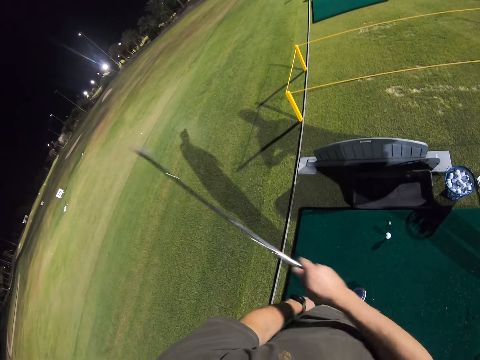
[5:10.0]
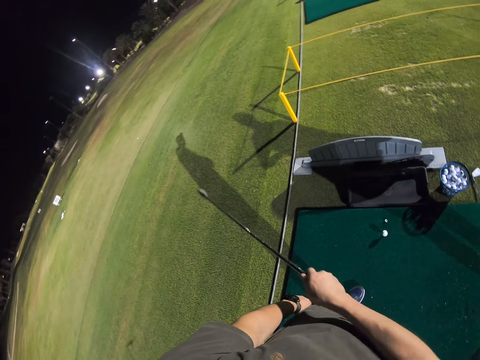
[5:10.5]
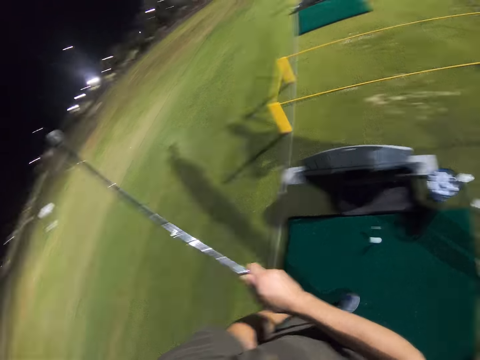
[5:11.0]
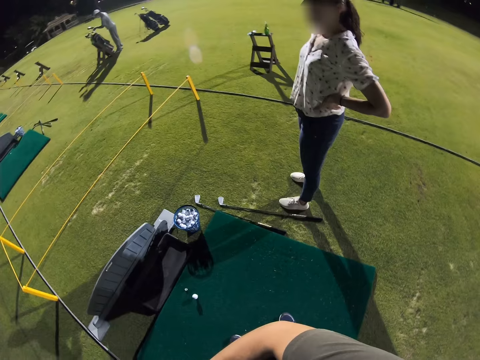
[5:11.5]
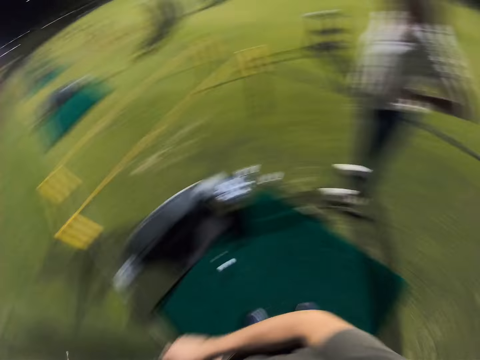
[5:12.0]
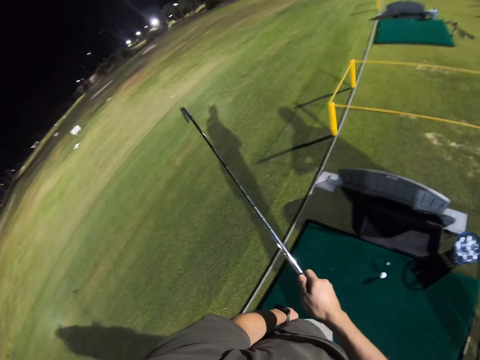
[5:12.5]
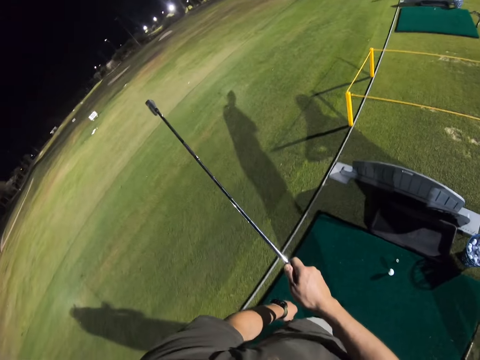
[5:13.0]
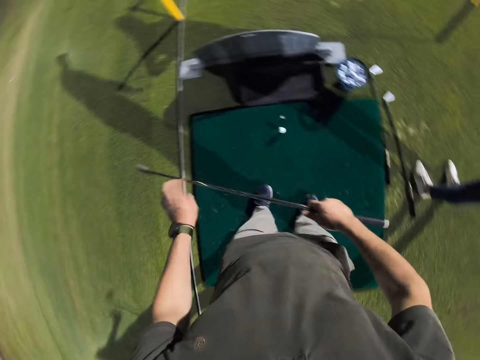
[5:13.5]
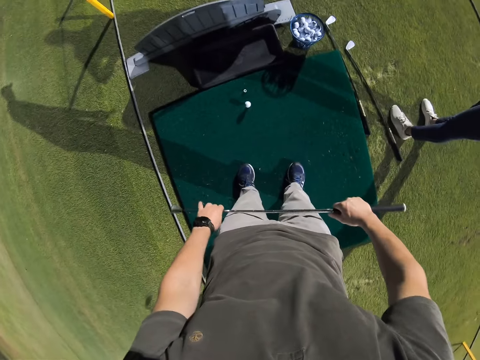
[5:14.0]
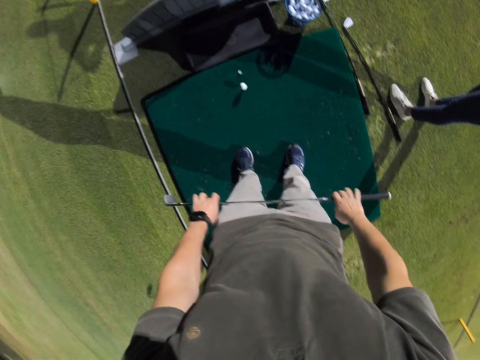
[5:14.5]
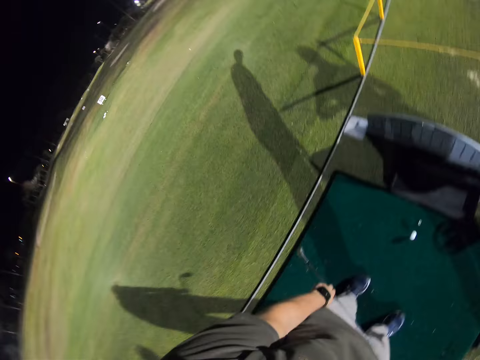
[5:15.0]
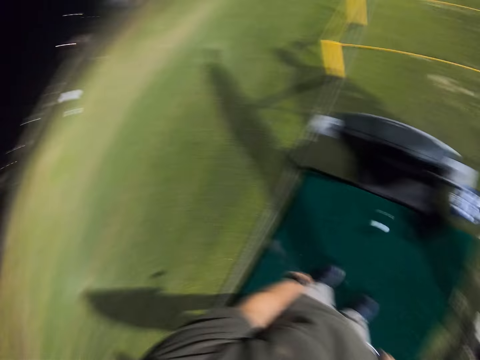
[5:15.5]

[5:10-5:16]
The camera wearer points at a direction with the putter. They rotate the camera.

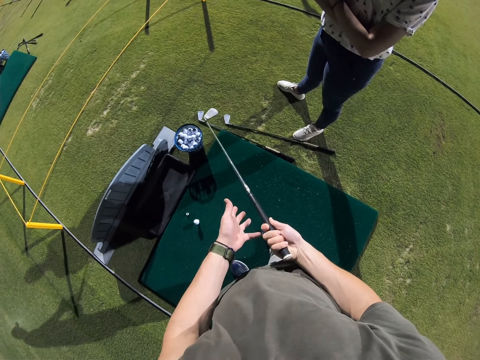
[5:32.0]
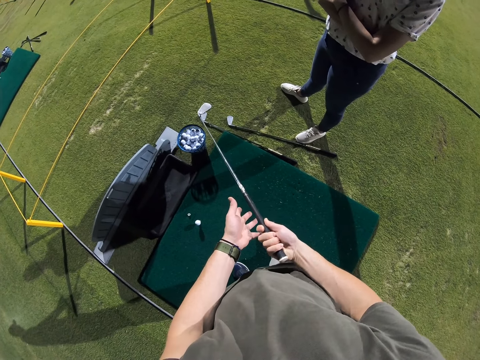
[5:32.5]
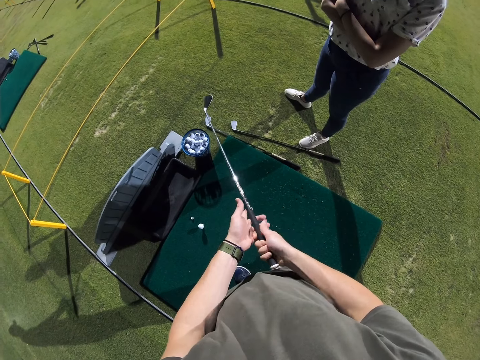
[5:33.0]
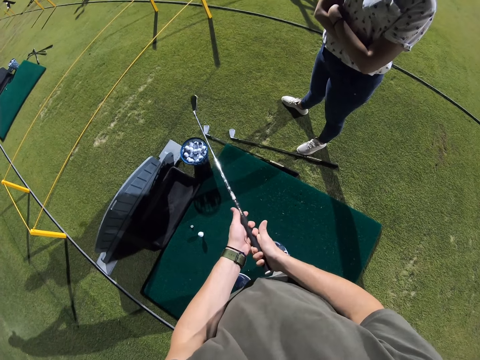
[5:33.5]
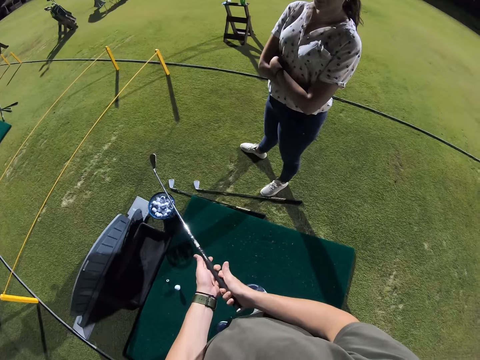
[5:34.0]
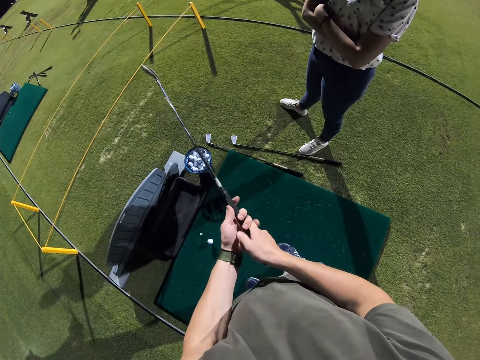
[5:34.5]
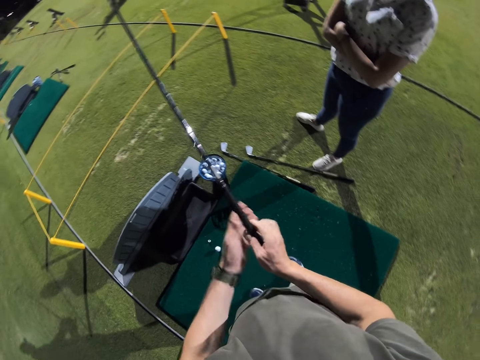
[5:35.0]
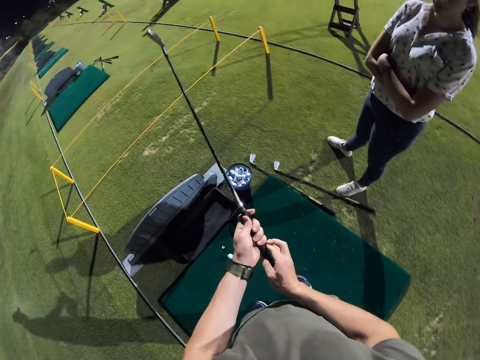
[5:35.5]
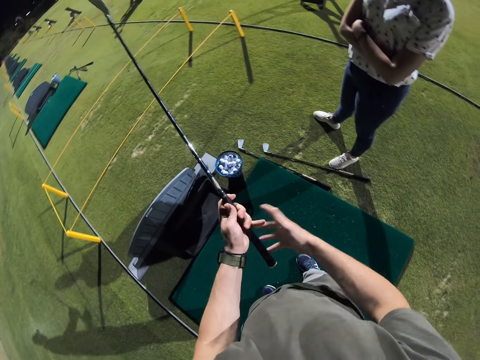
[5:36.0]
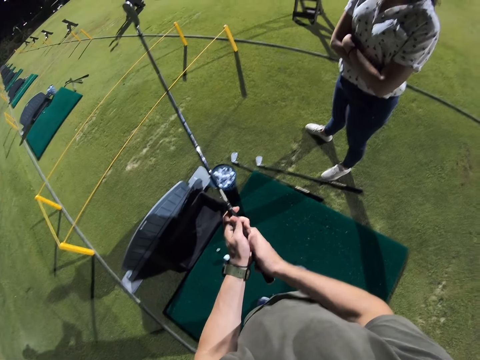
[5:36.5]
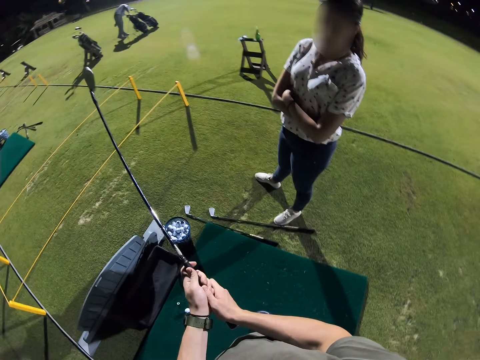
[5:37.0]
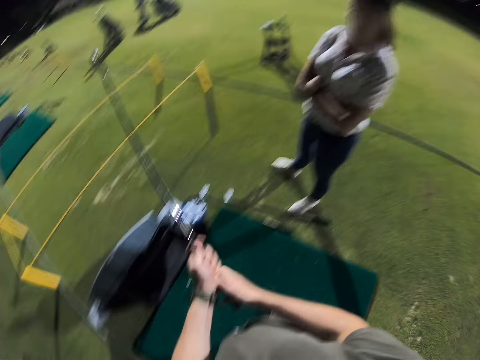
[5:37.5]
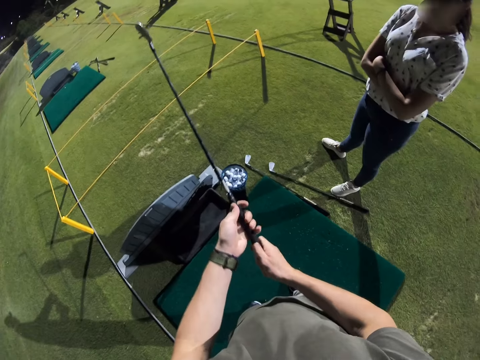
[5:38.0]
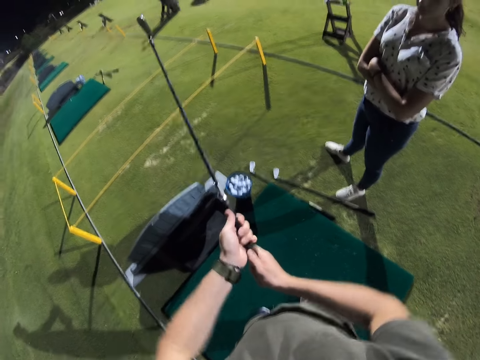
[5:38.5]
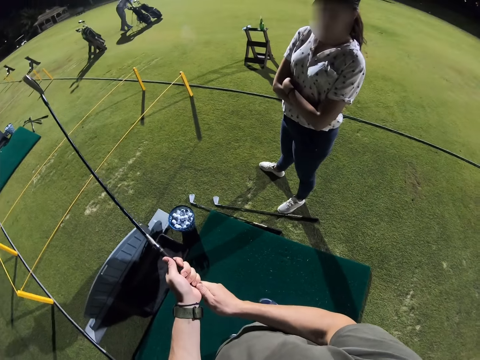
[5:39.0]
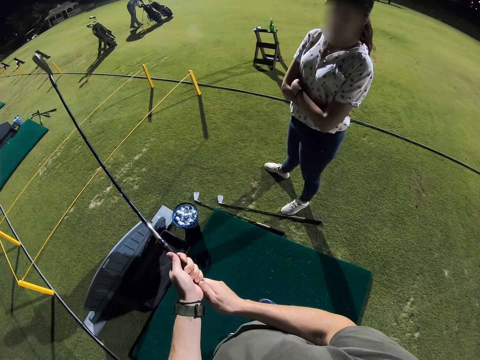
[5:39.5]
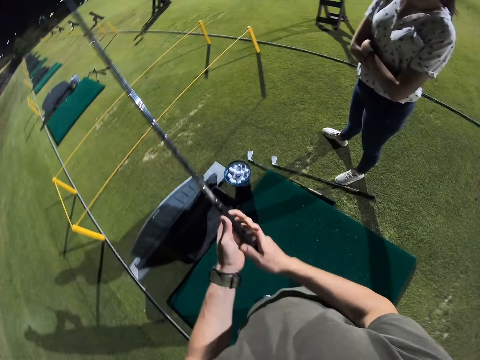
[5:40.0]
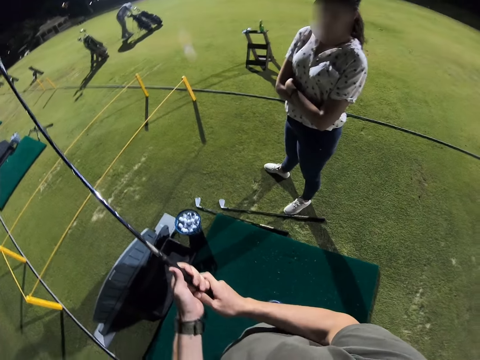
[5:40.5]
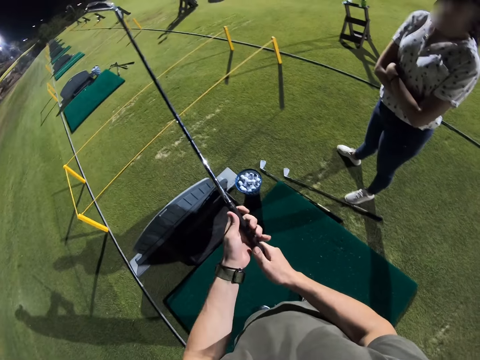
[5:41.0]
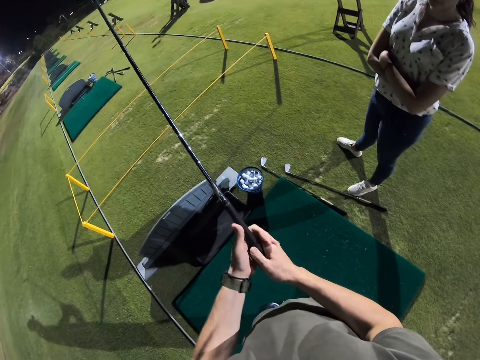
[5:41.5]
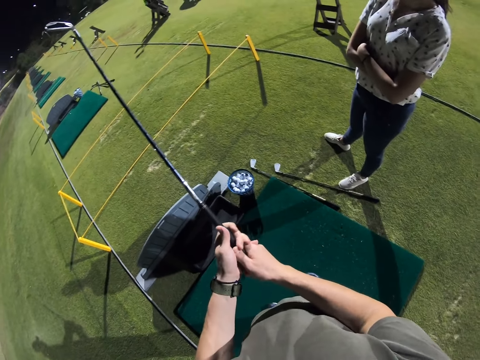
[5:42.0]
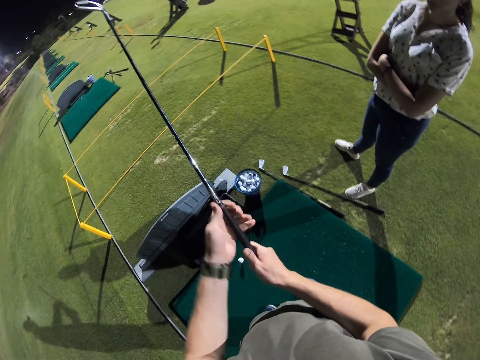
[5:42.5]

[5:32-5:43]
The camera wearer is holding the putter up. They rotate the camera.

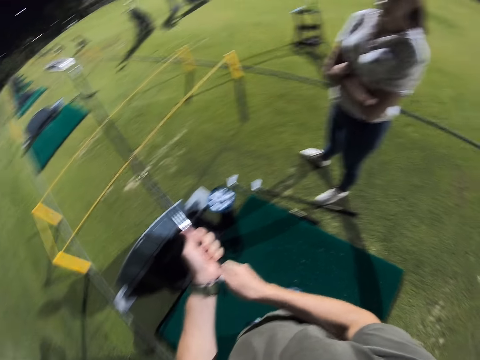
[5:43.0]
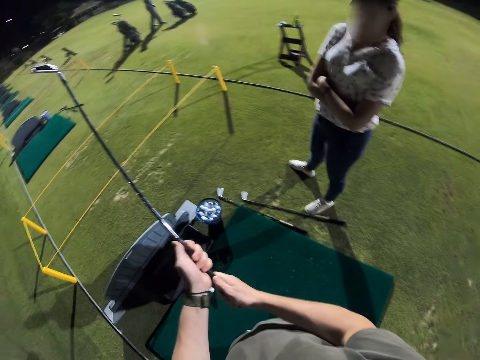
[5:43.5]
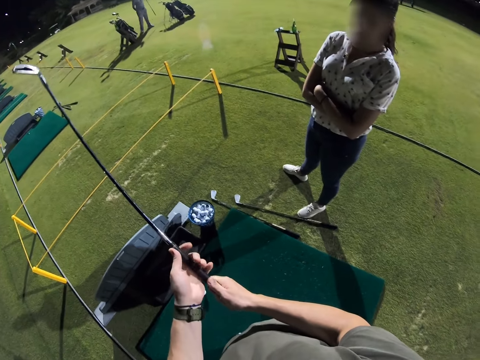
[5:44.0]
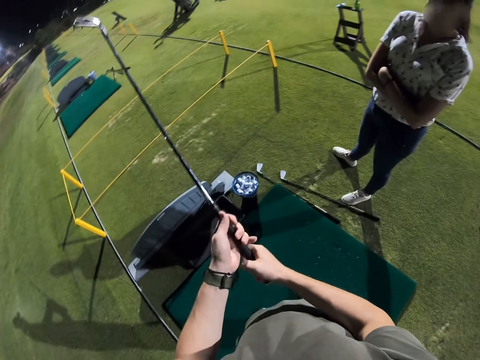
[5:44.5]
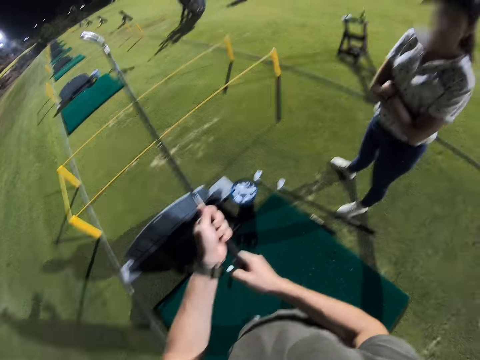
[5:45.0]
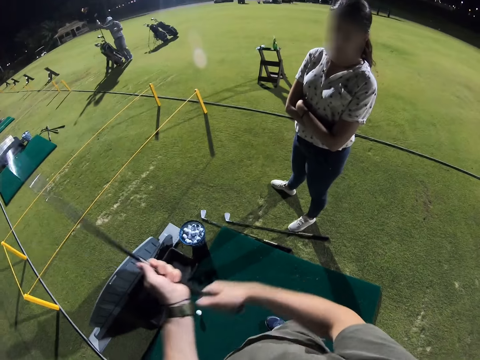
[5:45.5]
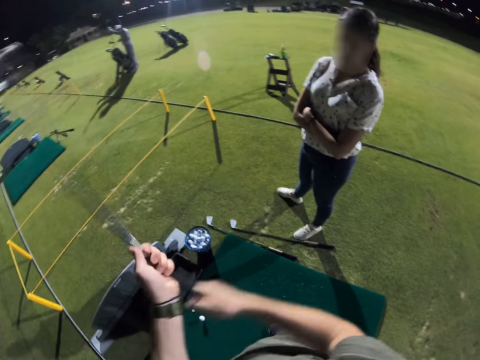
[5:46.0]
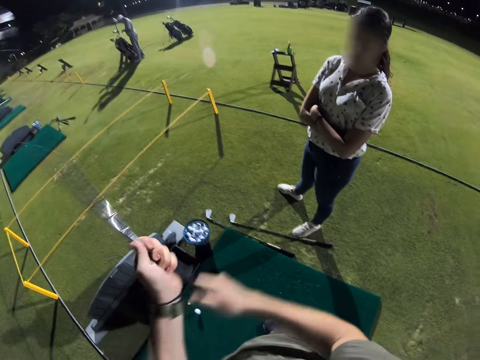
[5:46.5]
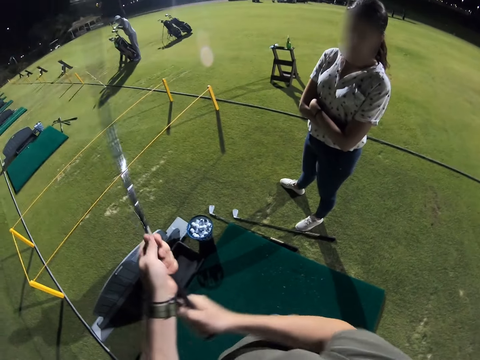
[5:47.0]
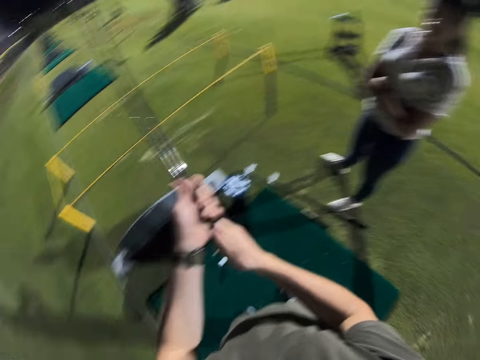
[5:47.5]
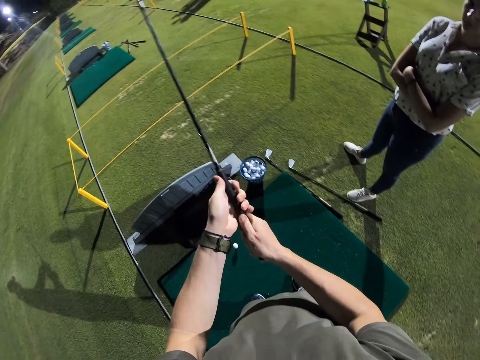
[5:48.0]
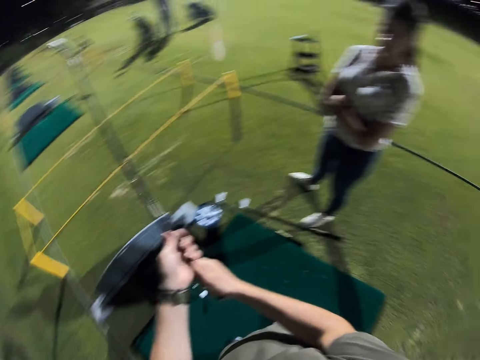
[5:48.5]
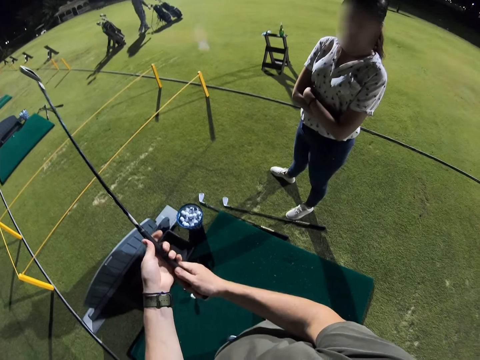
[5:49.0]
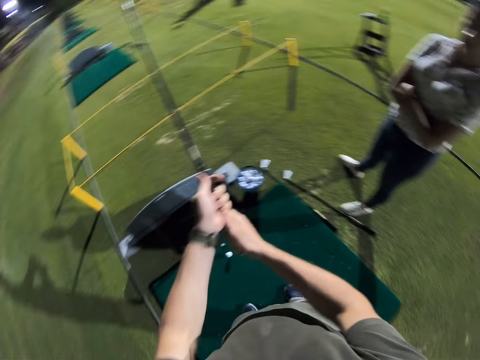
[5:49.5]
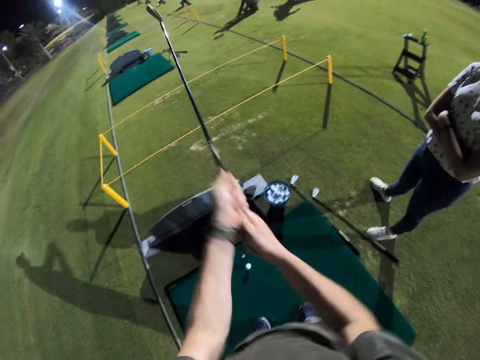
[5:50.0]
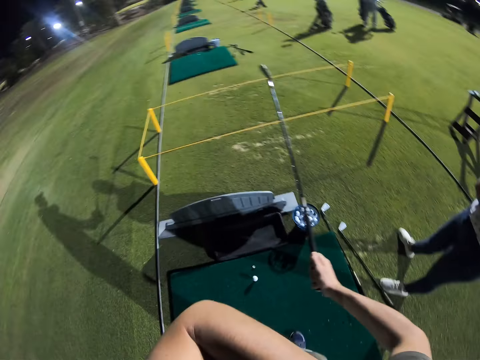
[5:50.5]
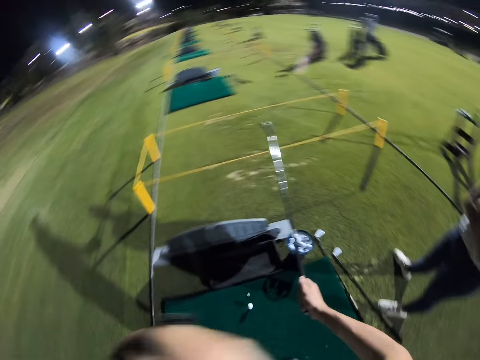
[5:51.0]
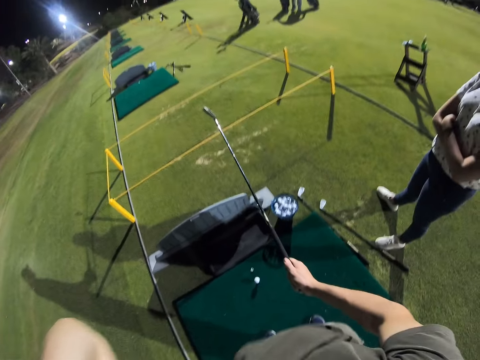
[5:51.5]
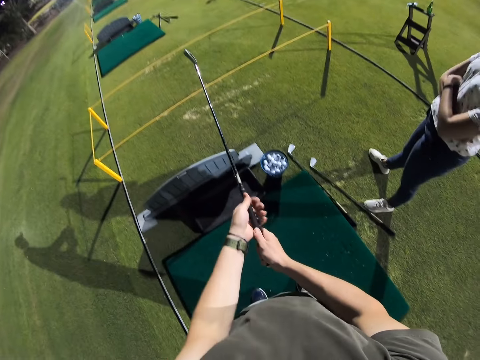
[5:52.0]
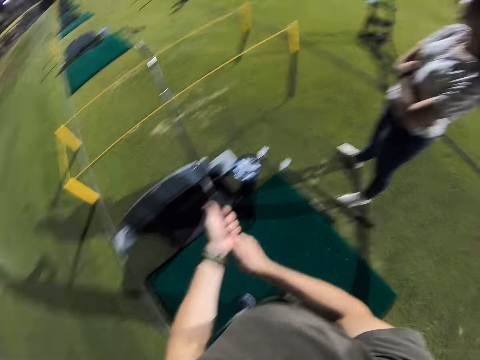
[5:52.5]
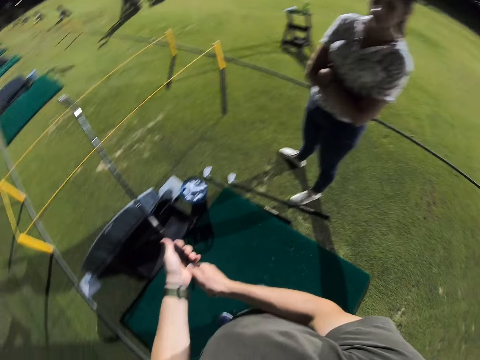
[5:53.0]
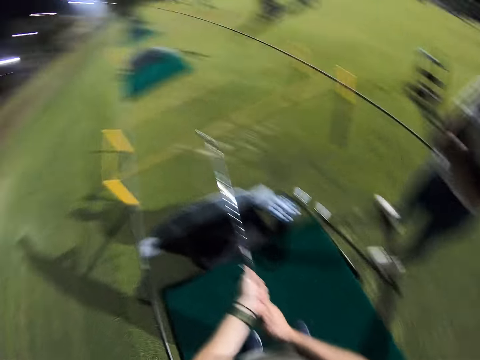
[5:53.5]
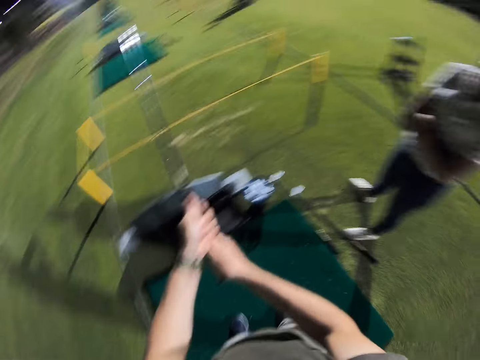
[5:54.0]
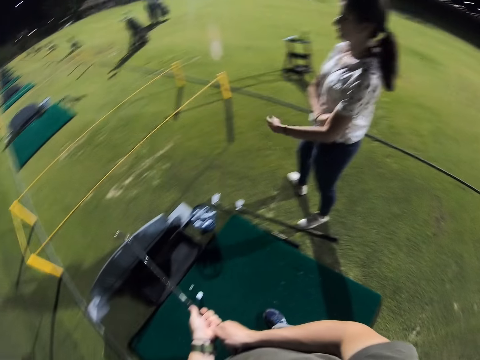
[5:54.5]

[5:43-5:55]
The camera wearer shakes the golf stick in his hands. He rotates the camera. He holds his shoulders.
